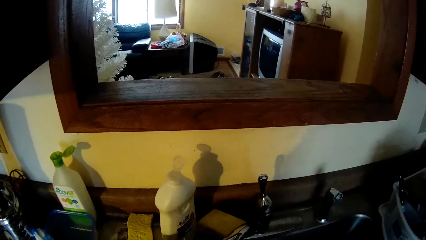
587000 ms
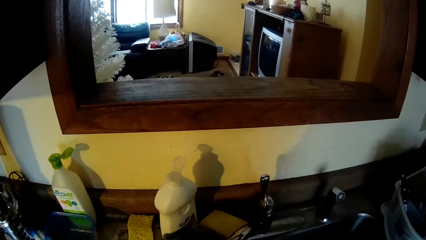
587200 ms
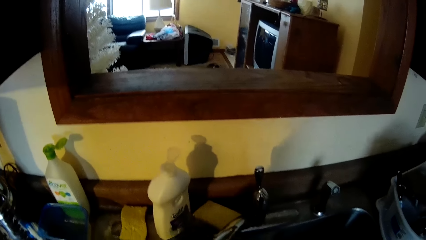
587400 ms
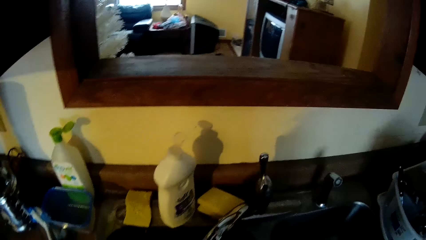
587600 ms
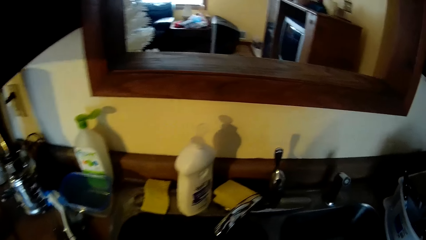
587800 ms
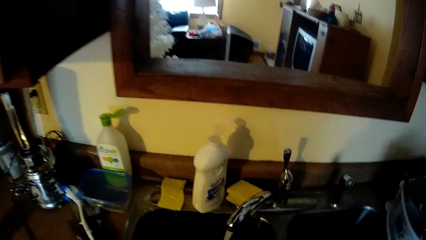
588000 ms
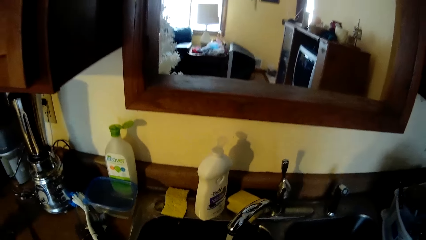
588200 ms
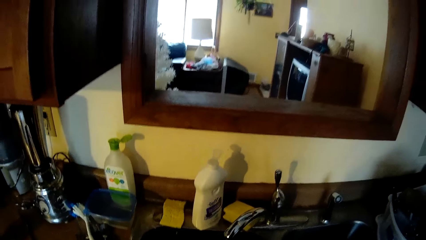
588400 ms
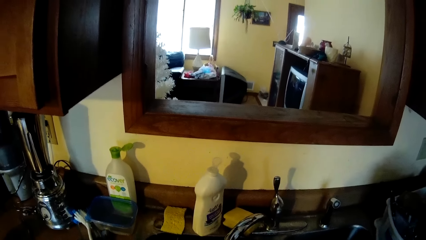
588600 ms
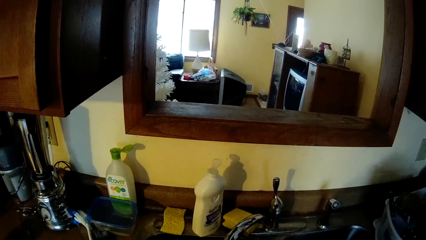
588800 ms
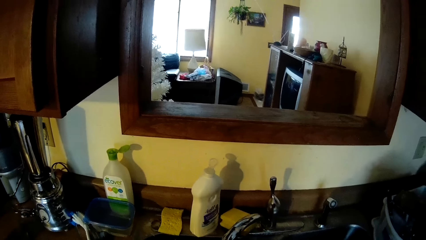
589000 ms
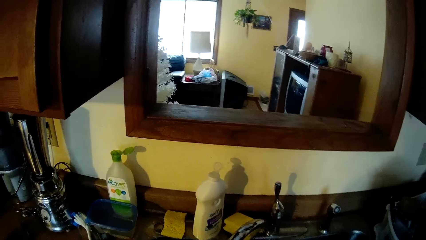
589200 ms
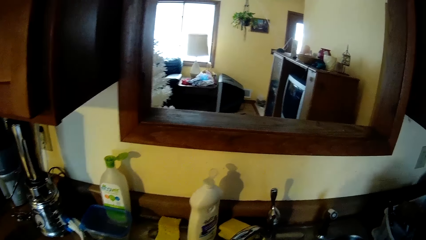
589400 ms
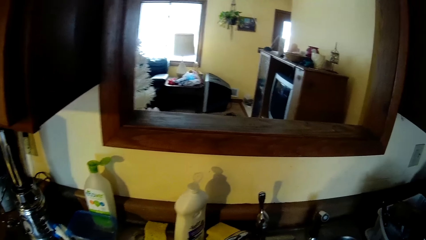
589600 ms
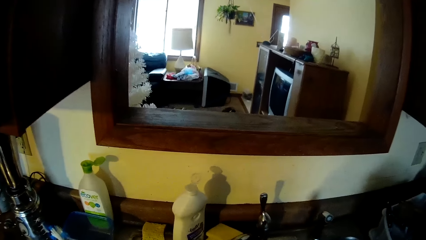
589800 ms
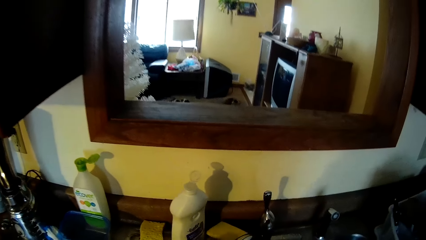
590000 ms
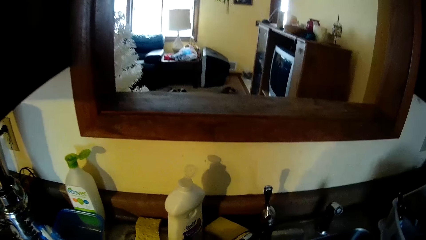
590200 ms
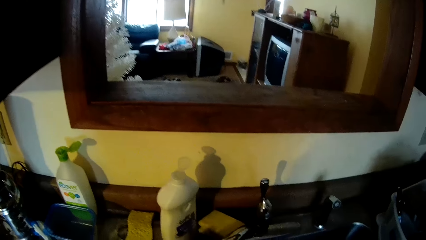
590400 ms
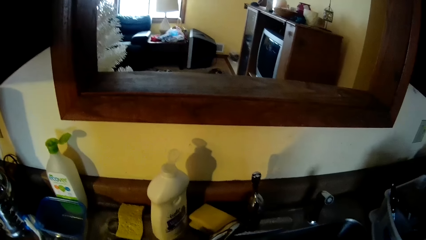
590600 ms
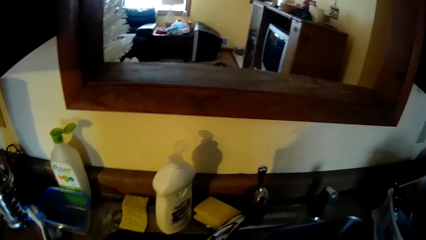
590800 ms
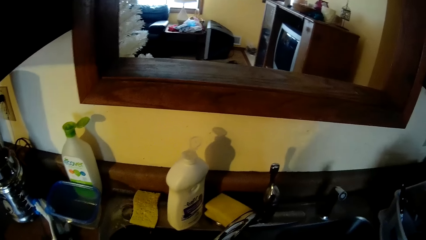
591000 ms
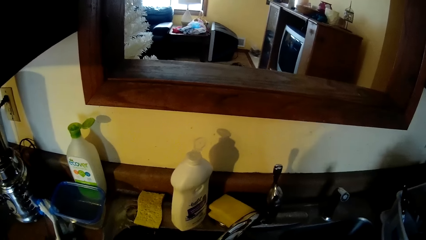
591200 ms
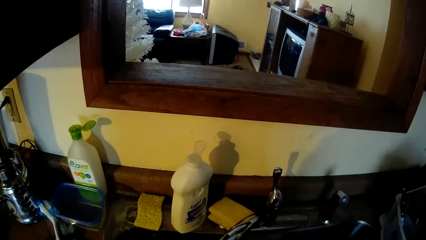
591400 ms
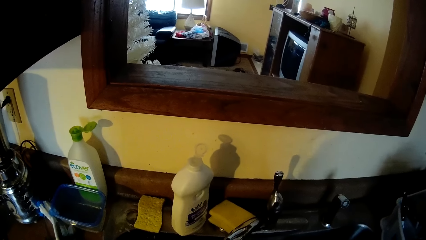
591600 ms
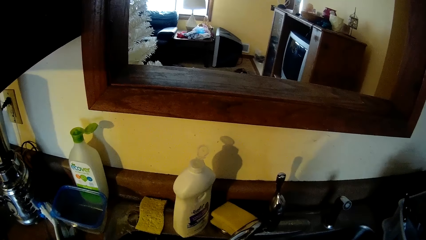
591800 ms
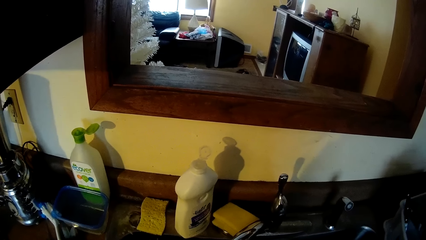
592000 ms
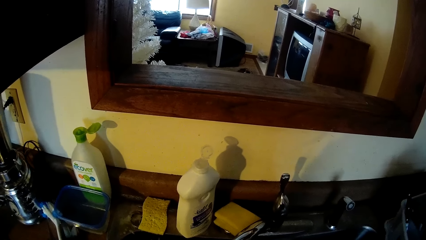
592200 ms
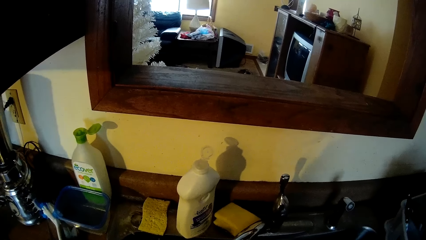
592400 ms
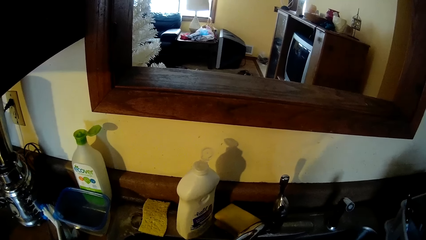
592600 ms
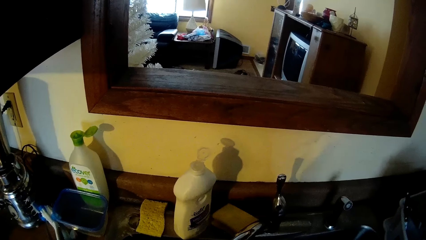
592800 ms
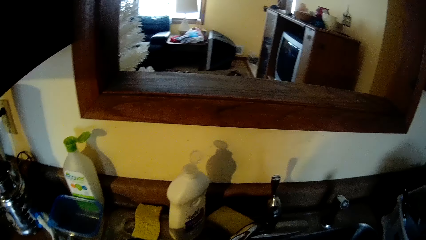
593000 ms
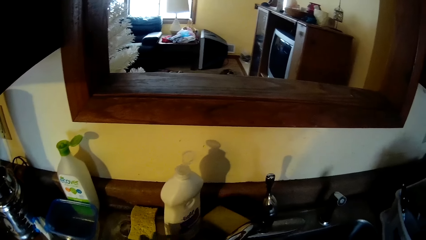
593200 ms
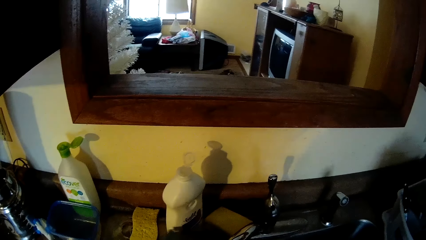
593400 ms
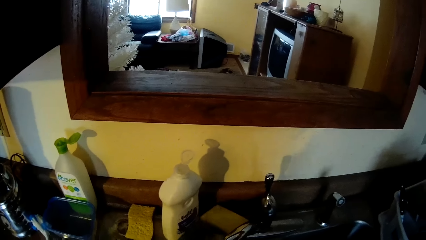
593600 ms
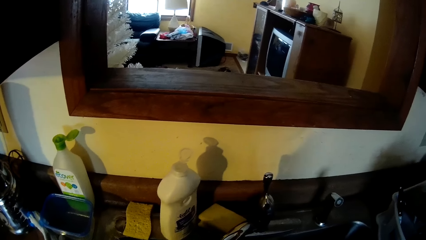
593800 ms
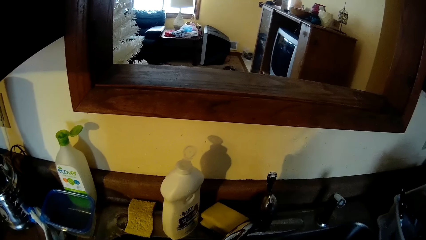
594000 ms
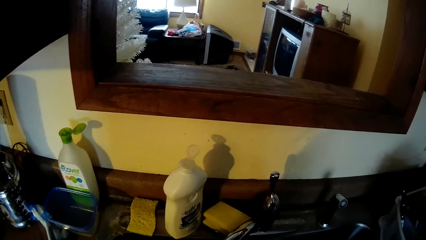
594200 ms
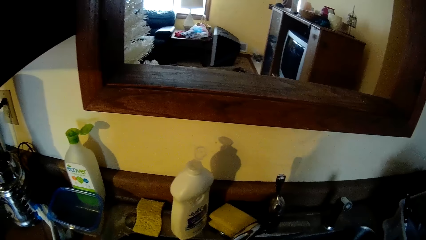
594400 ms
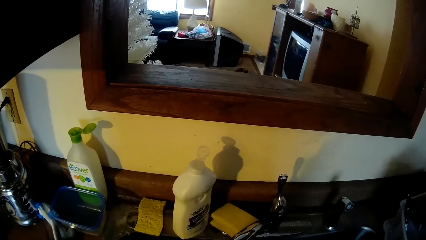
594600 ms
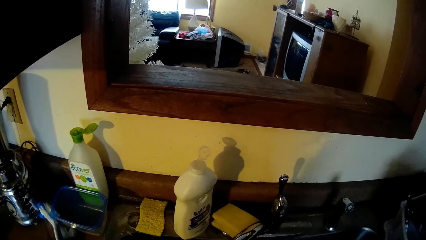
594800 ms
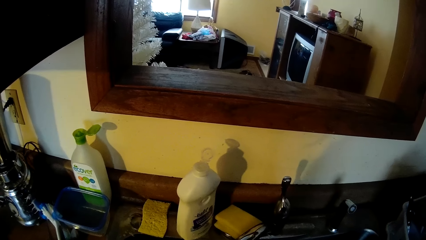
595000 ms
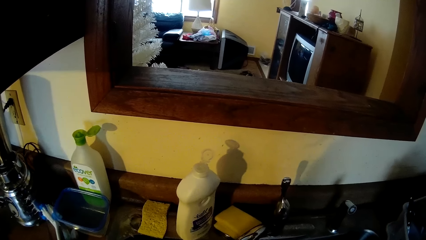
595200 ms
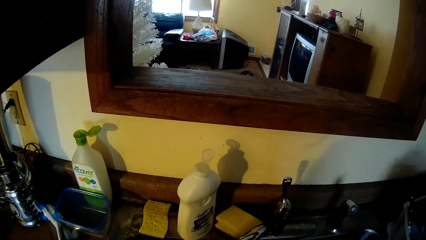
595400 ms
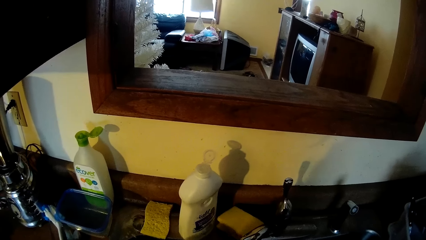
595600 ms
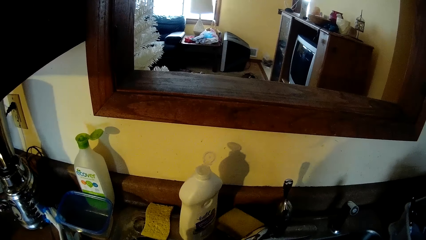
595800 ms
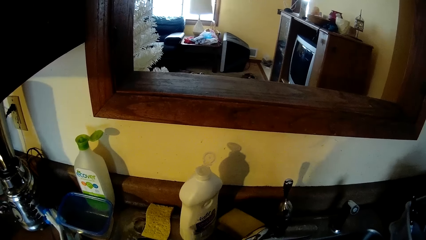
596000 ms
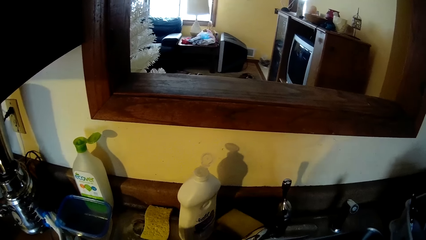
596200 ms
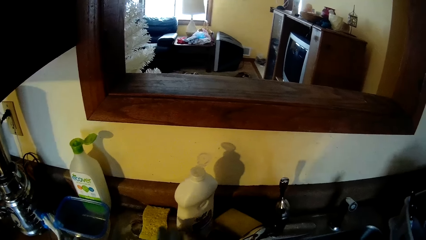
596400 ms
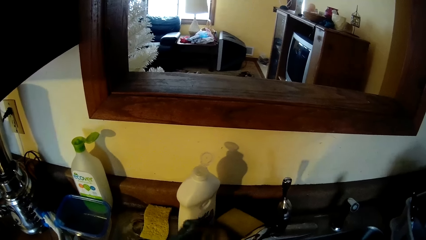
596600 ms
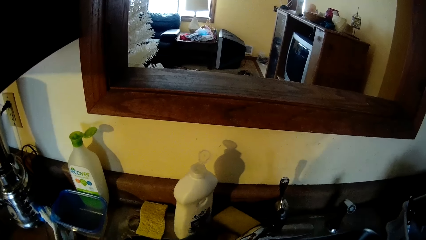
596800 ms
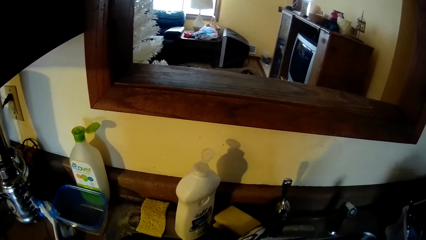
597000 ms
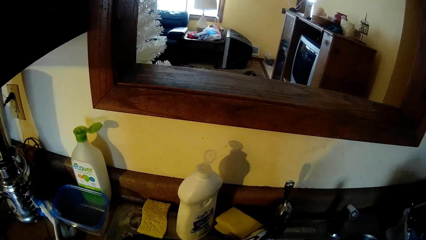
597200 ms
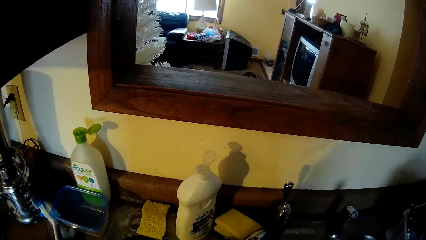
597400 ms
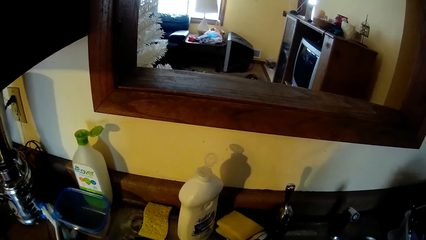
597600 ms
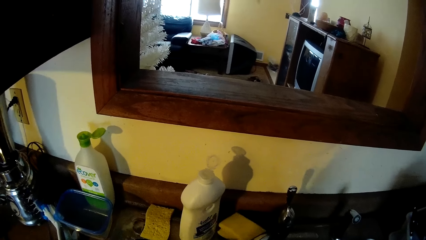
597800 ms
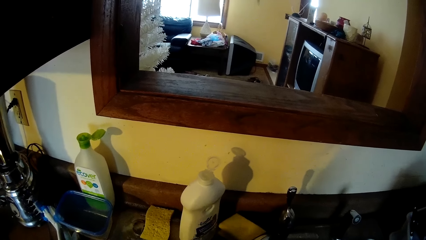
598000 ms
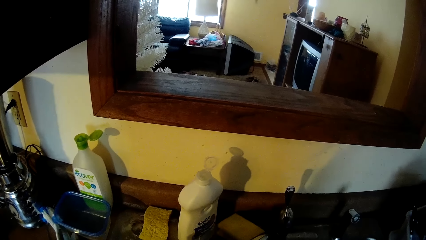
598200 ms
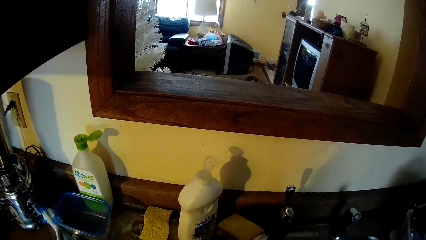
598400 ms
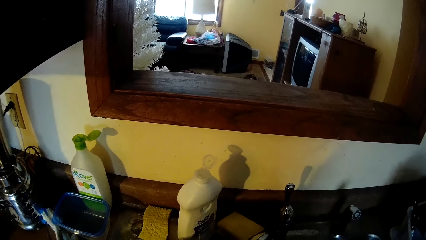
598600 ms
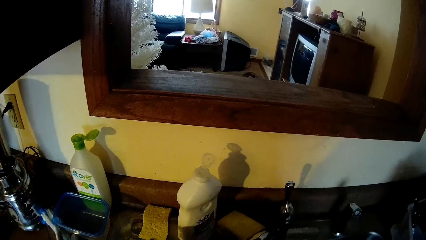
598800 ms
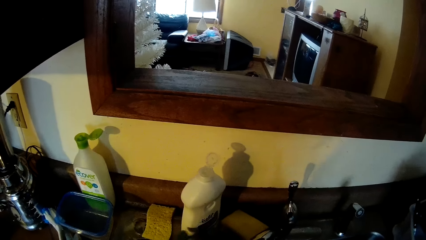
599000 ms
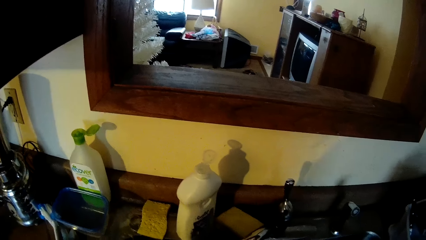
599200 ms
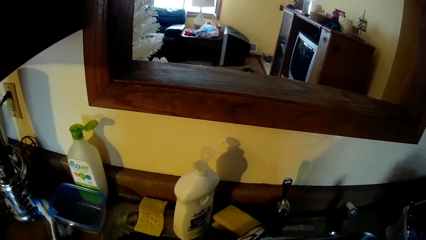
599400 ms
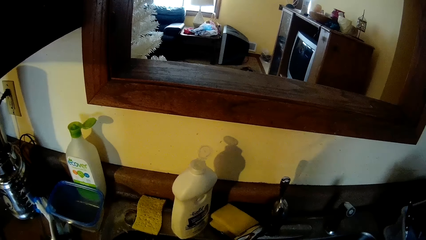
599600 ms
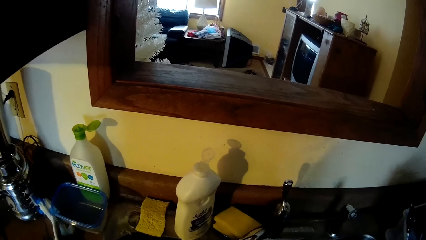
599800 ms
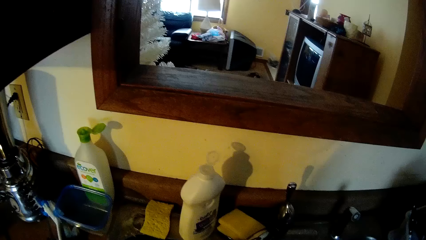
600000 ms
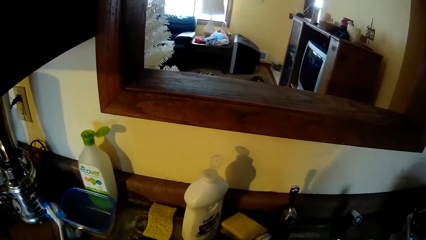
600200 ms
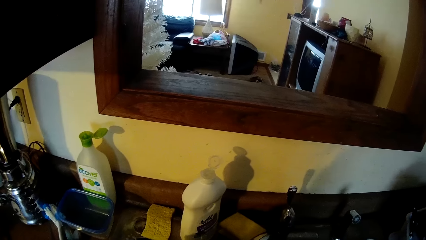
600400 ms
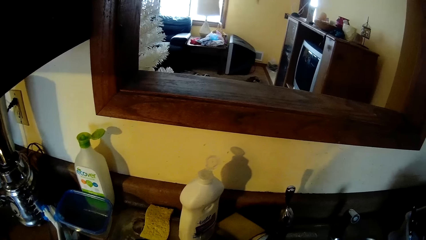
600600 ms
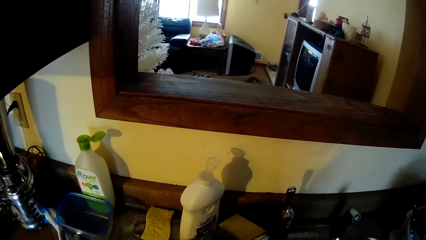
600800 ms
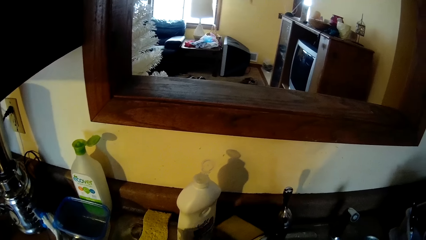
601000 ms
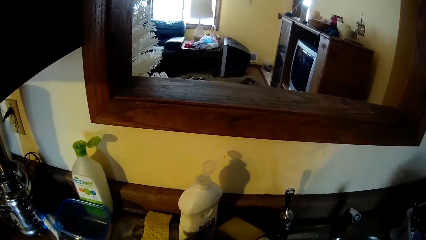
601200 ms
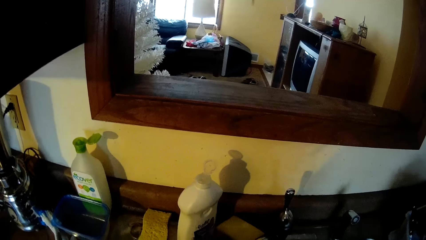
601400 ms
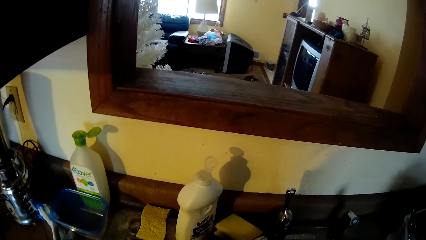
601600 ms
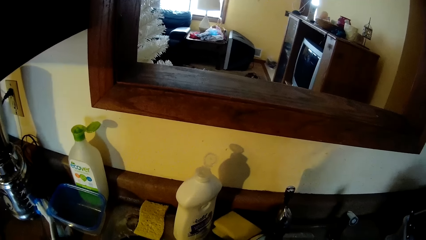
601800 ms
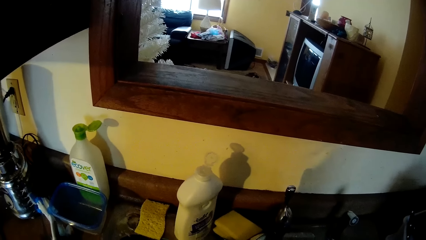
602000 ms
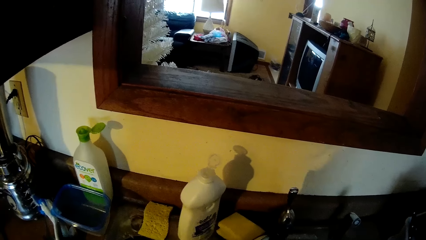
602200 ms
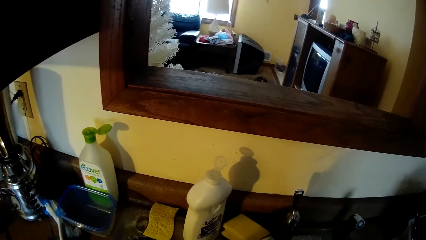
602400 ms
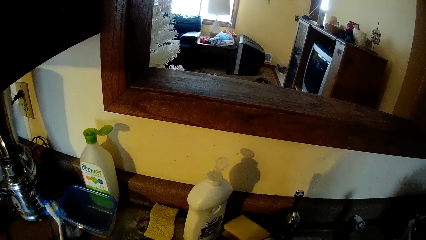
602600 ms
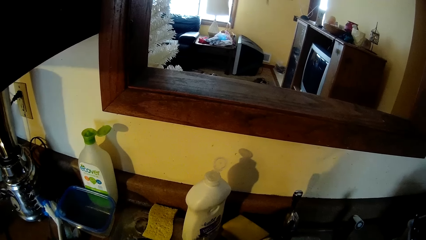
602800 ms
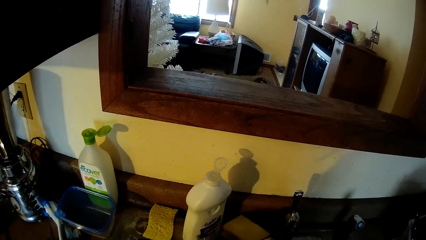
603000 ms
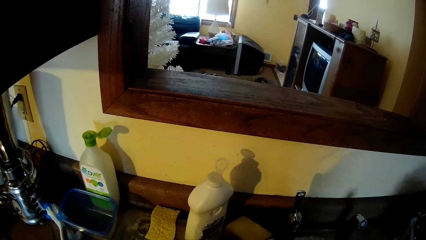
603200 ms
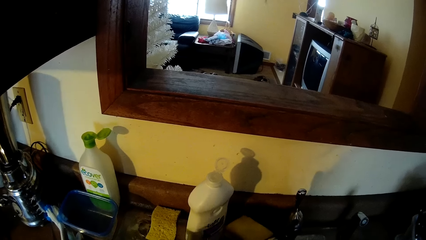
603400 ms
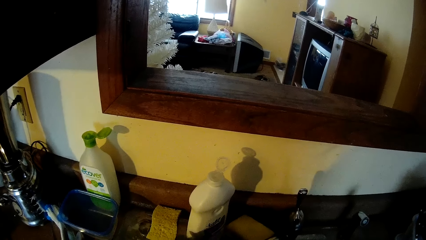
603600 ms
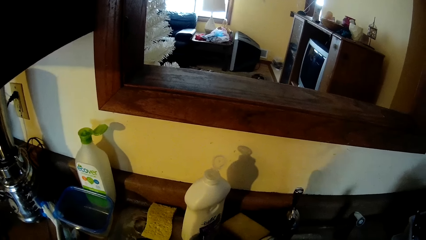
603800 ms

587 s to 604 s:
The camera wearer rinses something.
